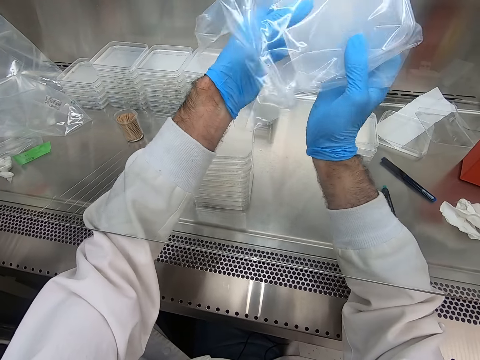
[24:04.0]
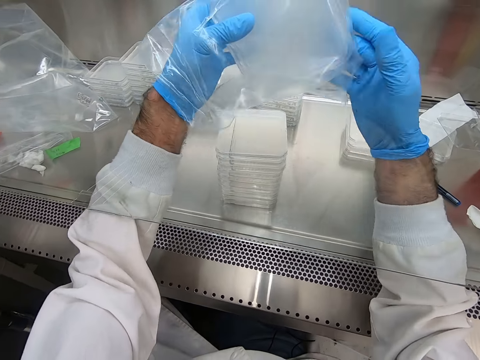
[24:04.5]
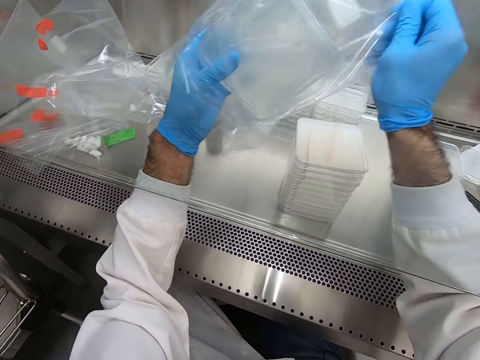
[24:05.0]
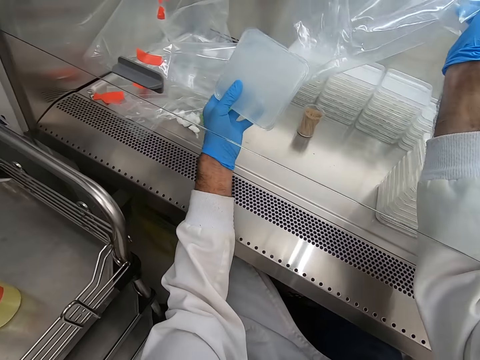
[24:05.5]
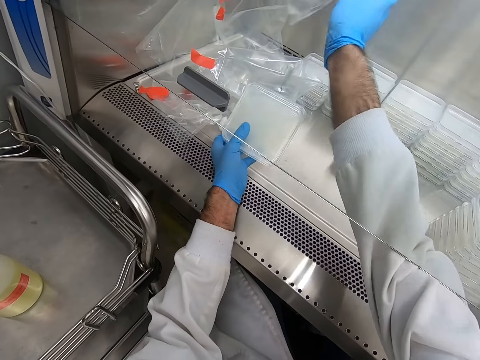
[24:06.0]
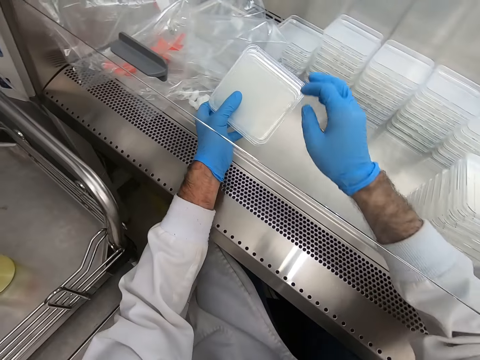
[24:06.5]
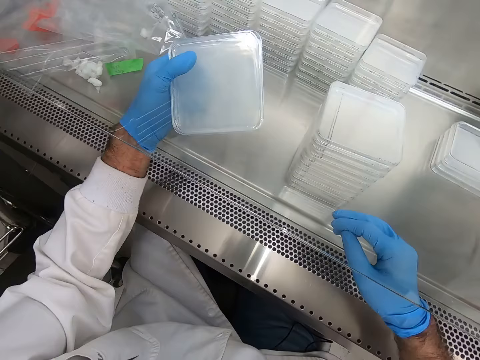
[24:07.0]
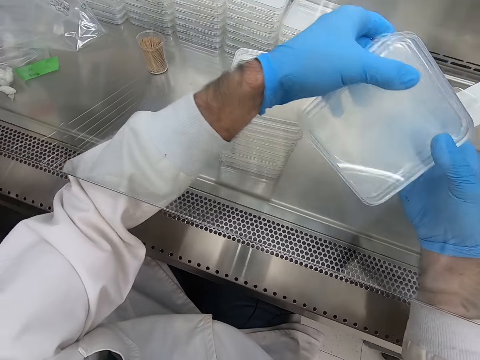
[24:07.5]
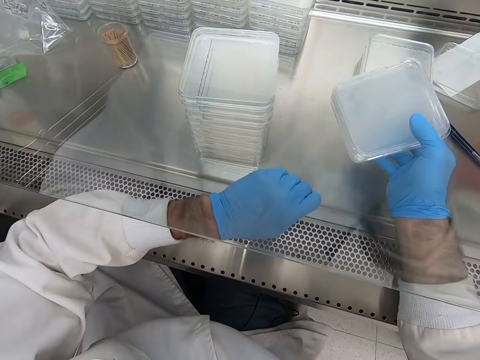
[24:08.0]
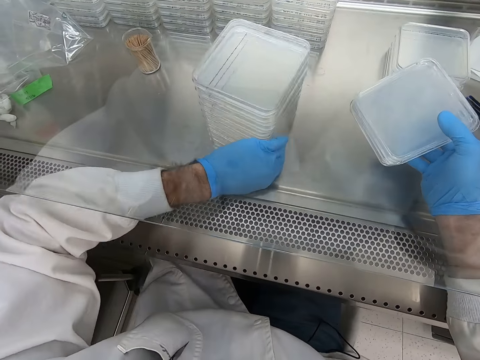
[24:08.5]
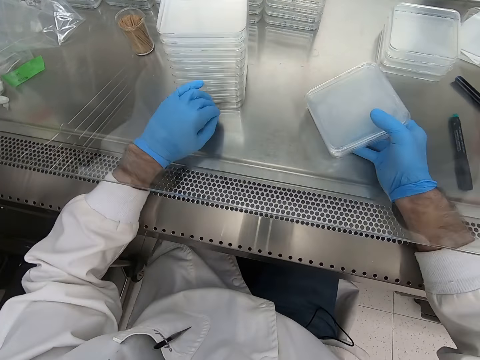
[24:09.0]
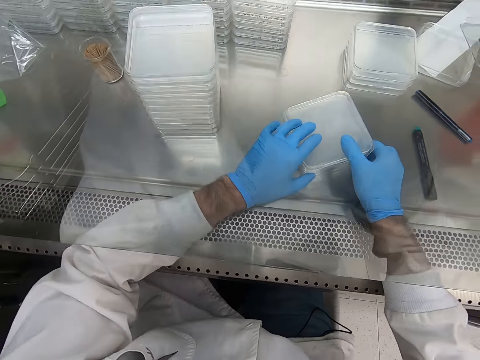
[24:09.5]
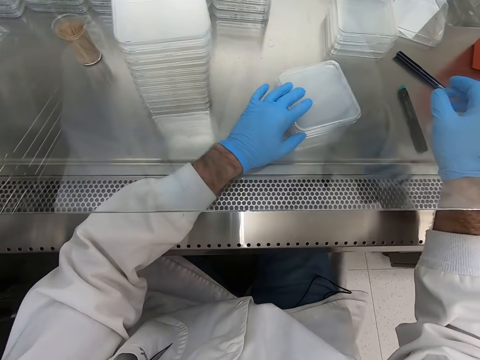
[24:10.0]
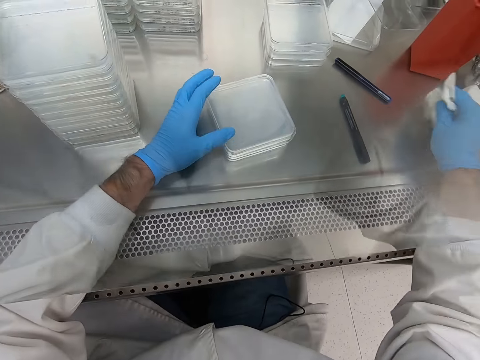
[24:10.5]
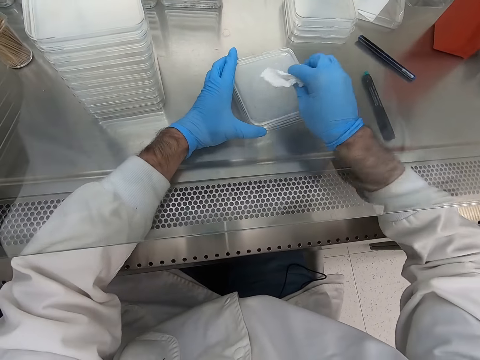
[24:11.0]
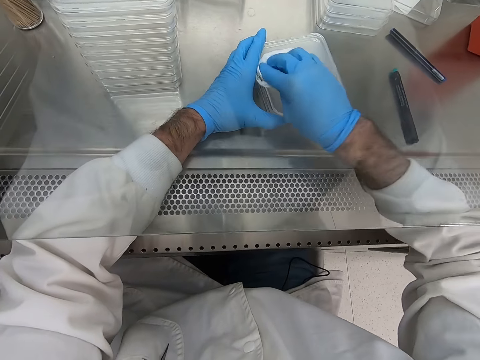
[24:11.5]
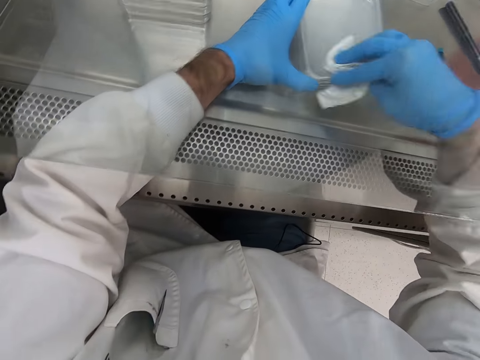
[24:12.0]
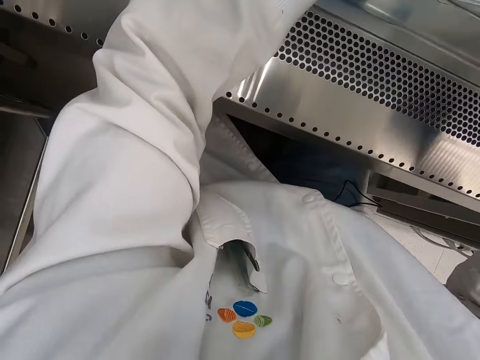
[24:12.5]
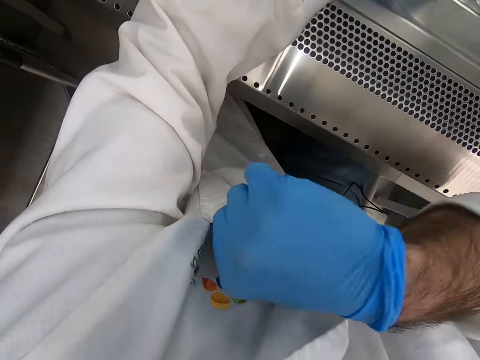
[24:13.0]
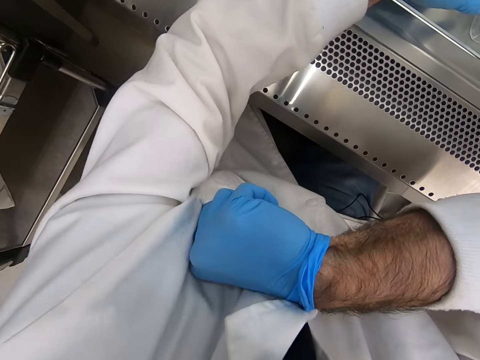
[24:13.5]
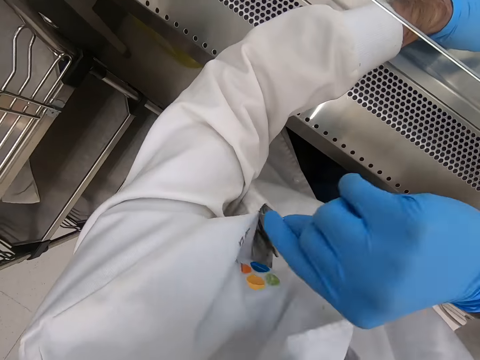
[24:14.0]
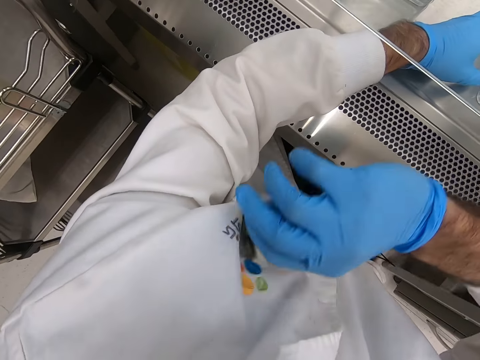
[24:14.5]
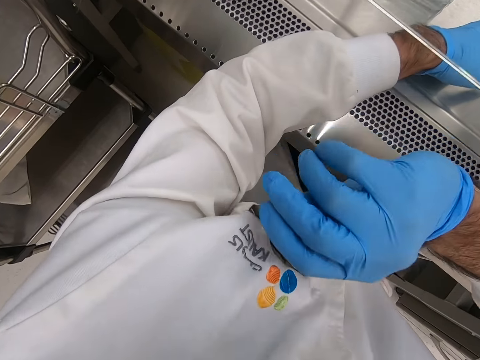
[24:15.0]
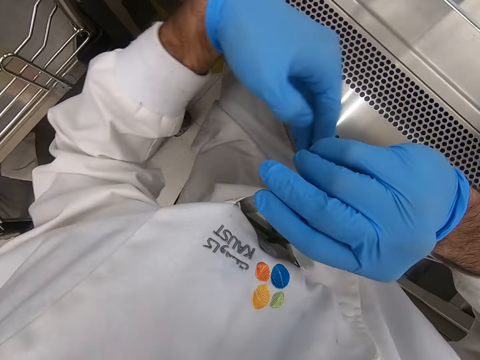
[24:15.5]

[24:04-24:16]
The camera wearer removes acrylic sheets from the paper. They move the acrylic sheets on the table. They pick up a wipe, wipe the acrylic sheets, and put the wipe in the pocket.

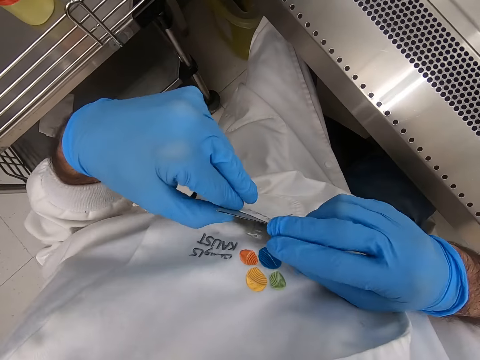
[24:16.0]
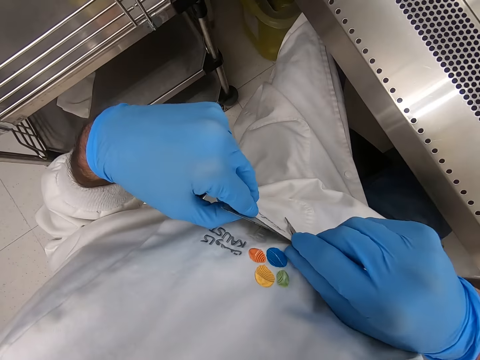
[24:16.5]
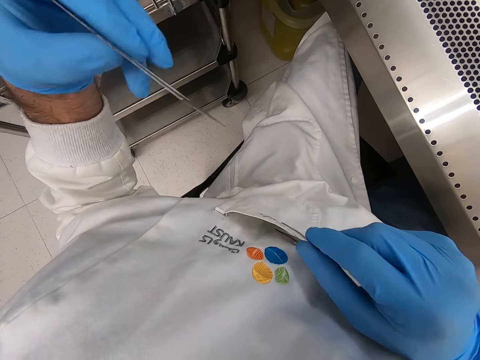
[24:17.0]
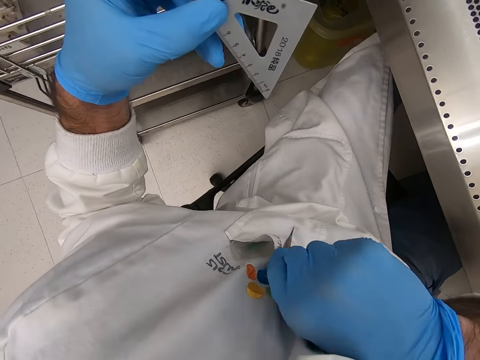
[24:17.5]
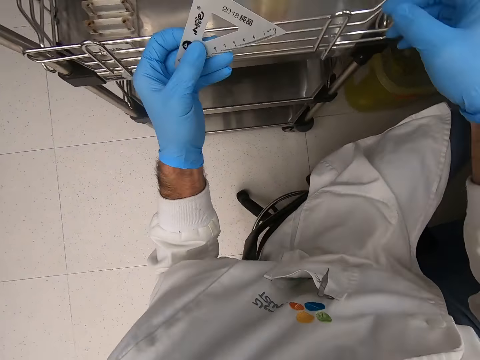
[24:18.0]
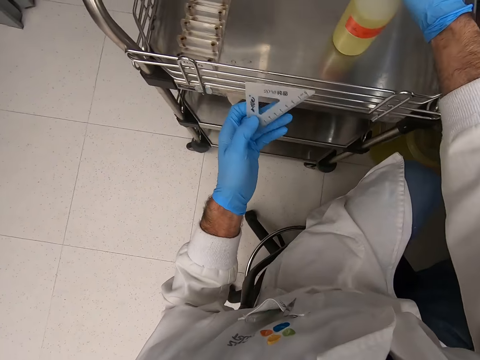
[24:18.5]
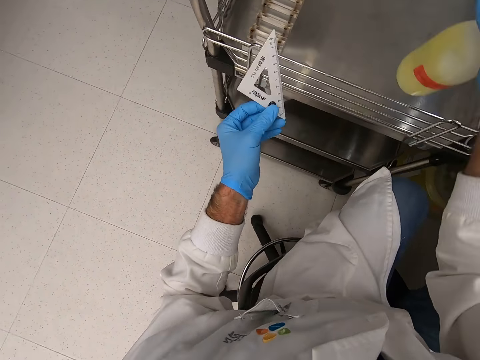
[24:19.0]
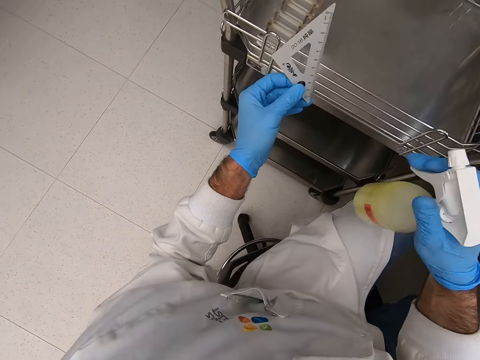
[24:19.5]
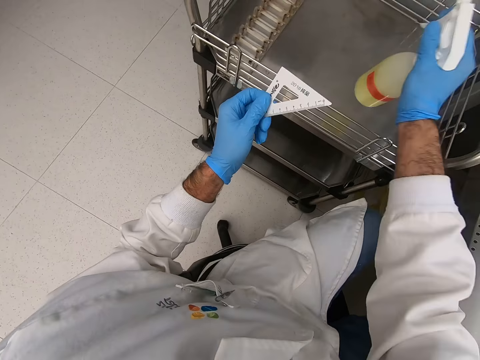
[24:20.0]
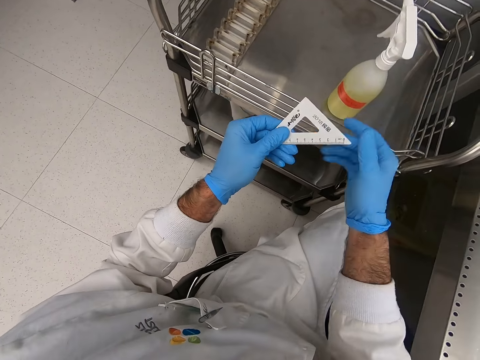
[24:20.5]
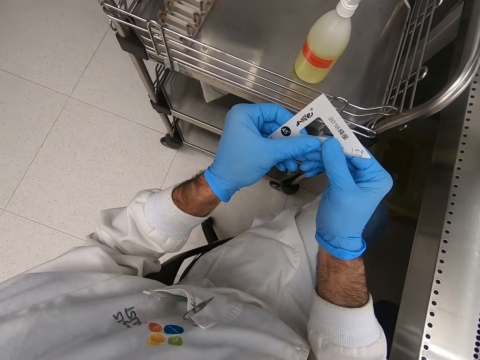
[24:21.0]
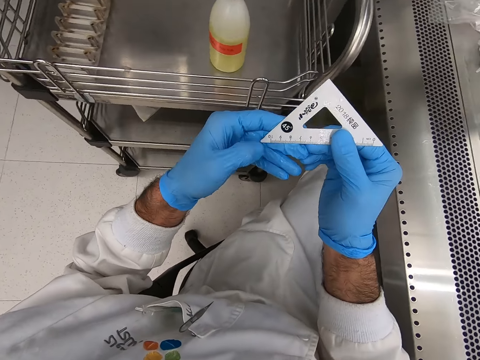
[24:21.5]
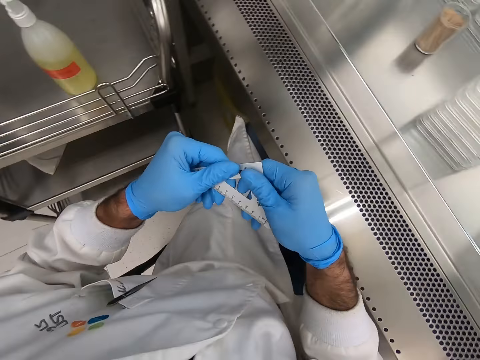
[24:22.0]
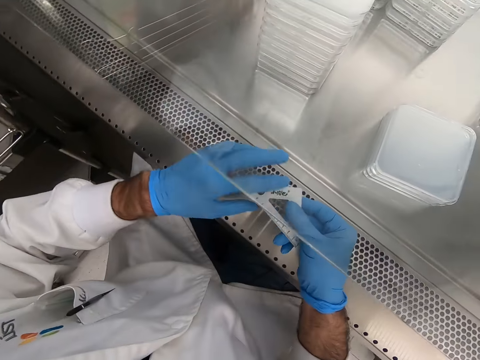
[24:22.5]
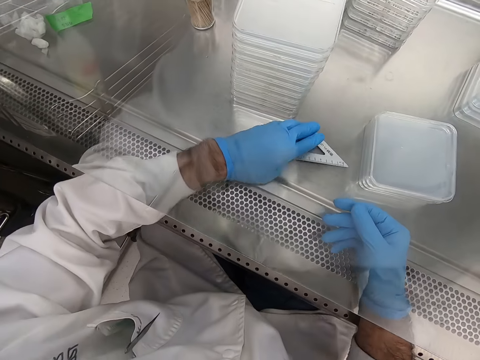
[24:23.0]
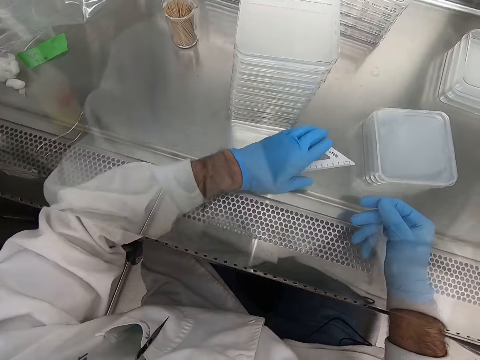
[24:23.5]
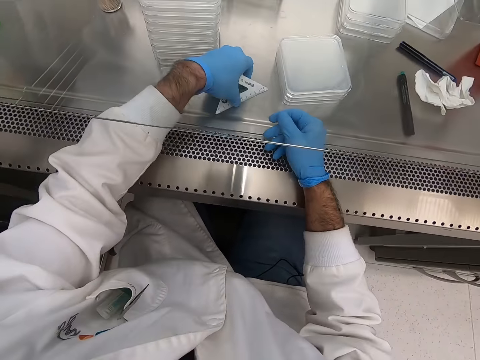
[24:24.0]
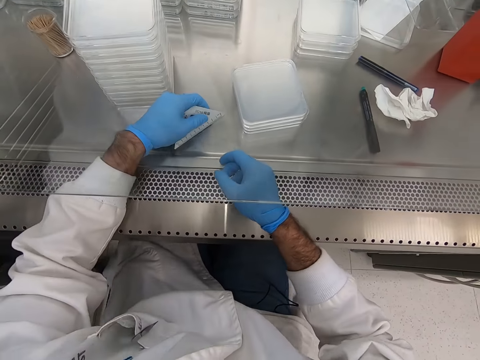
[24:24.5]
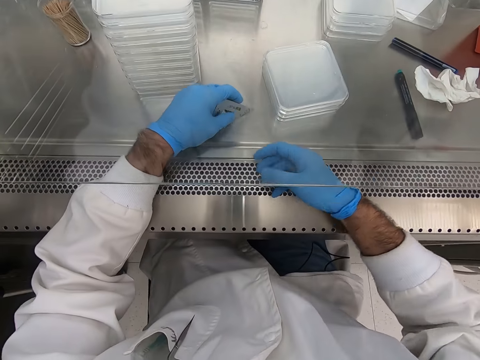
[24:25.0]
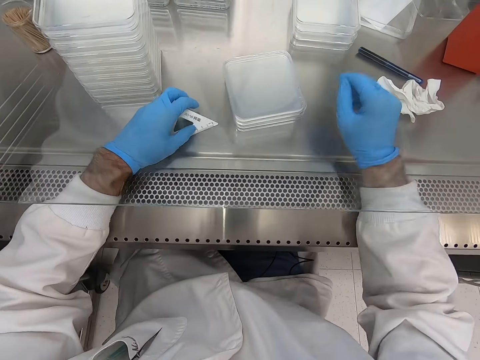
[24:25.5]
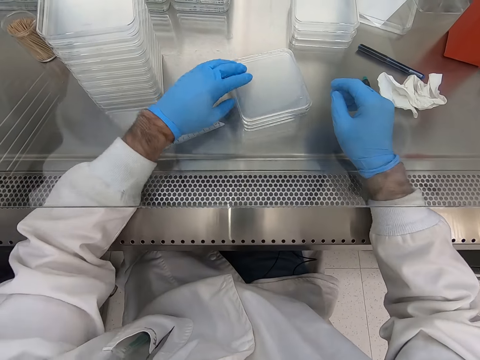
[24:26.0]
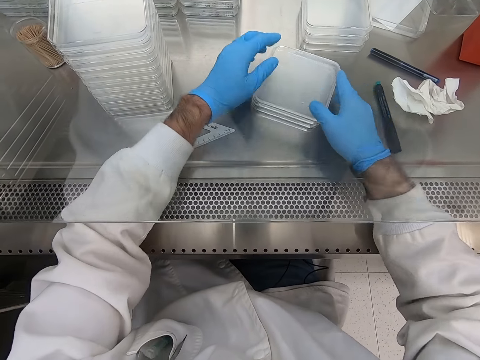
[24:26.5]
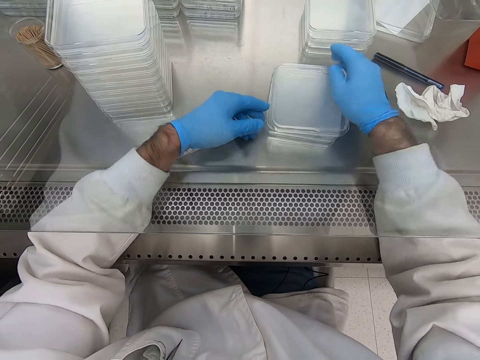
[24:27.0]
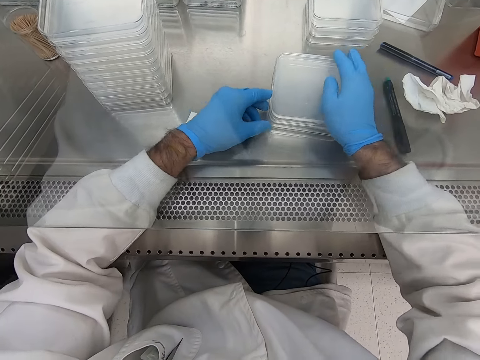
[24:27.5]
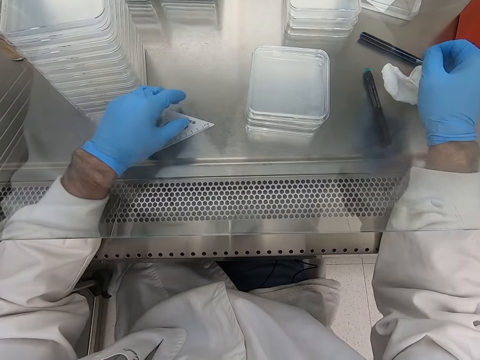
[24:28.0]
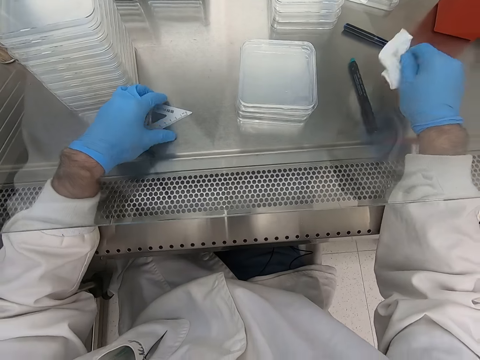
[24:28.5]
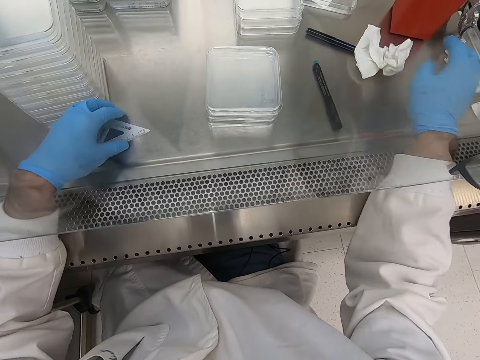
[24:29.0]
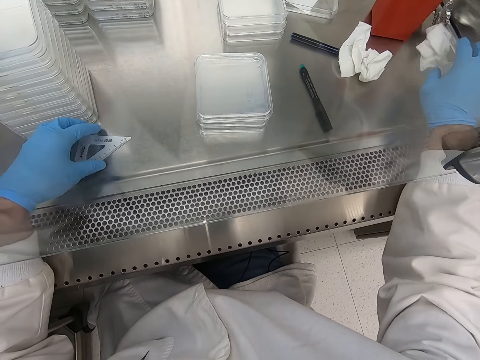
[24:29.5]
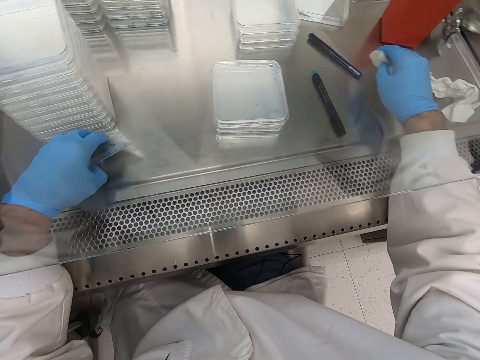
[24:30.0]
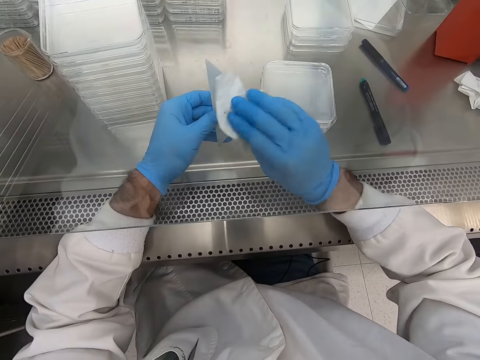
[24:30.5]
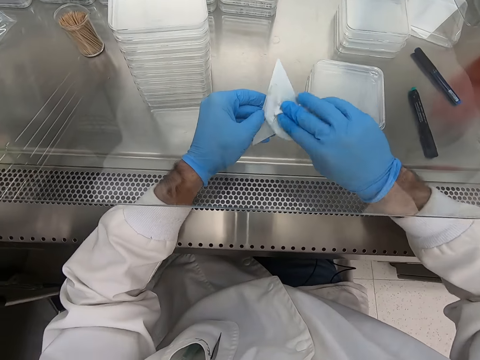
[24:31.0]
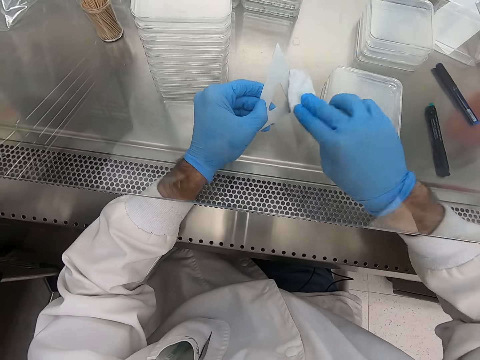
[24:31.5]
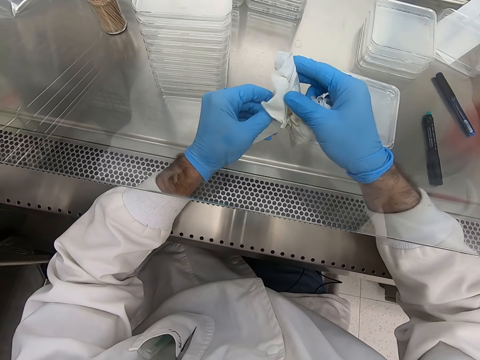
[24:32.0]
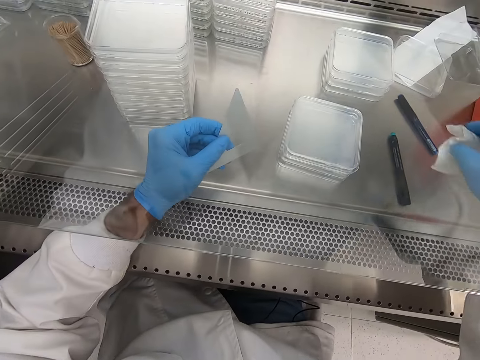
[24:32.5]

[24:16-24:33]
The camera wearer removes the triangular ruler. They spray on the triangular ruler. They place the spray on the tray. They hold the triangular ruler. They place the triangular ruler on the table. They touch acrylic sheets. They pick up the wipe. They wipe the triangular ruler.
